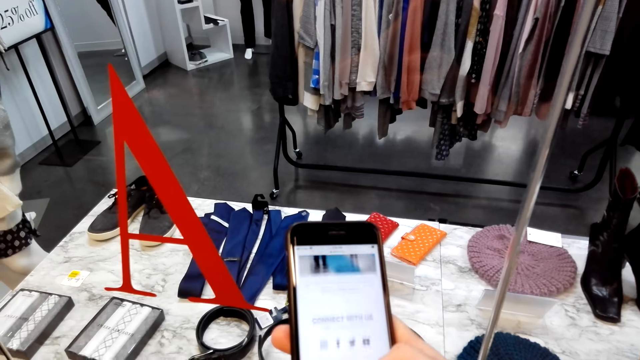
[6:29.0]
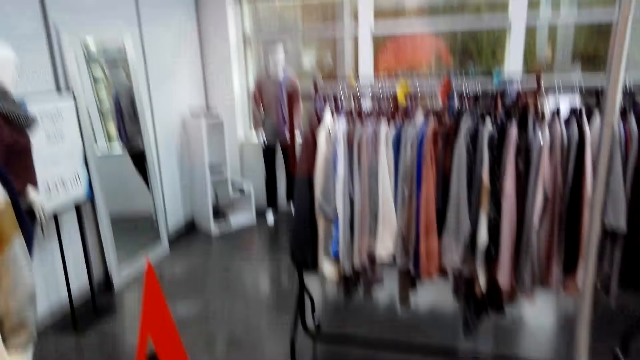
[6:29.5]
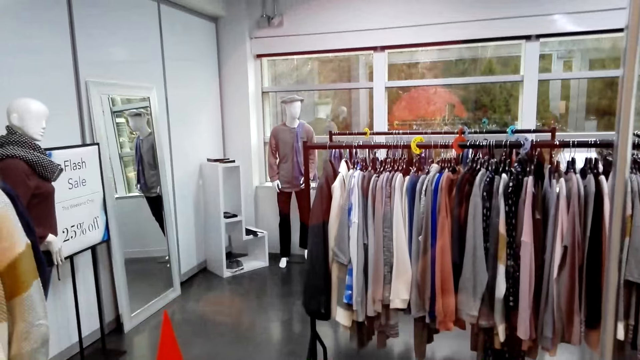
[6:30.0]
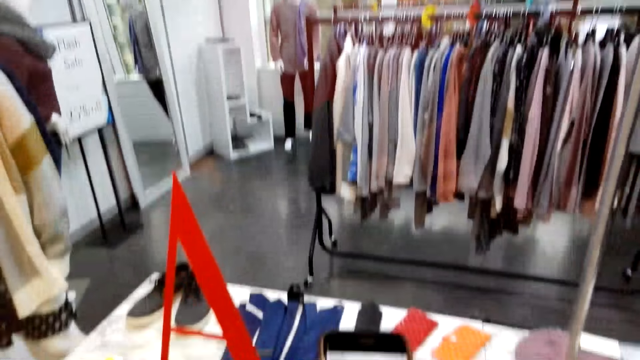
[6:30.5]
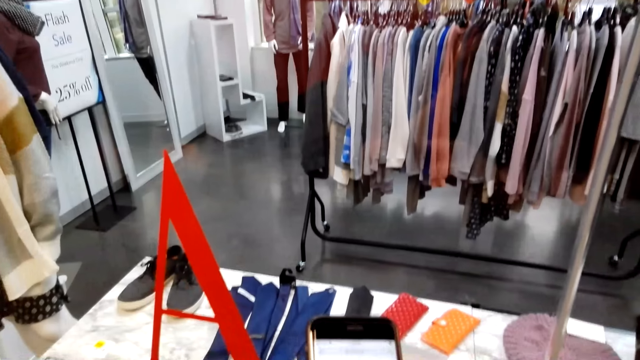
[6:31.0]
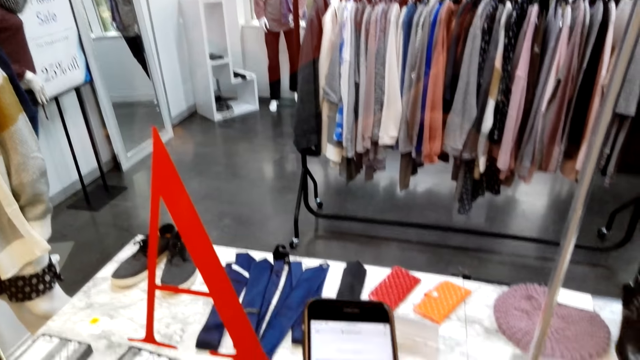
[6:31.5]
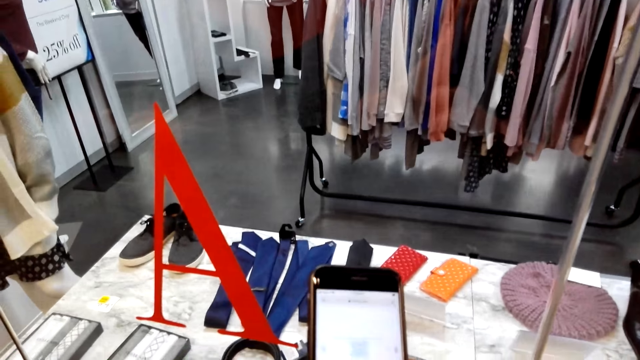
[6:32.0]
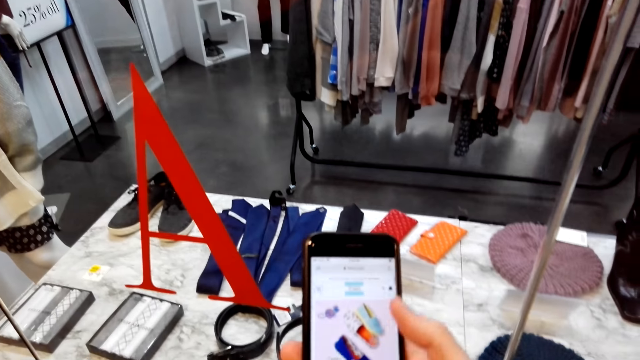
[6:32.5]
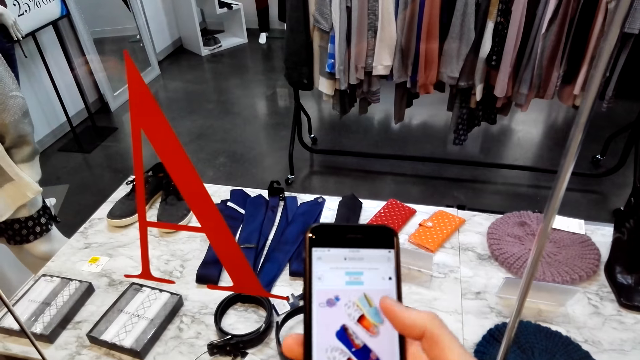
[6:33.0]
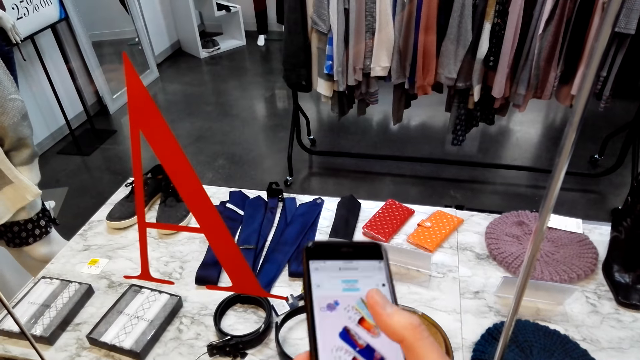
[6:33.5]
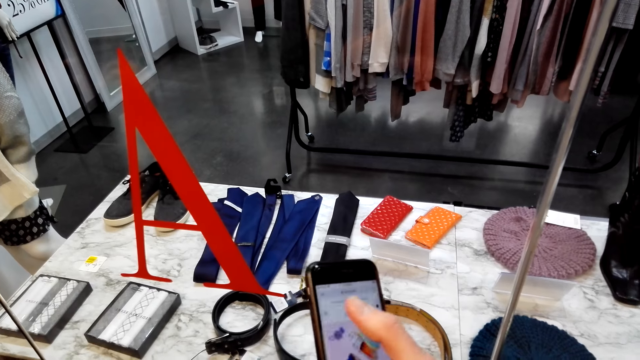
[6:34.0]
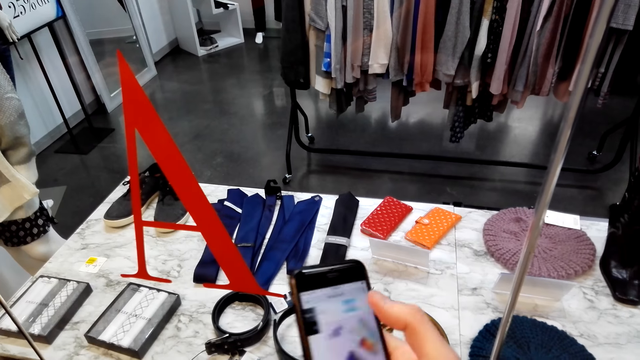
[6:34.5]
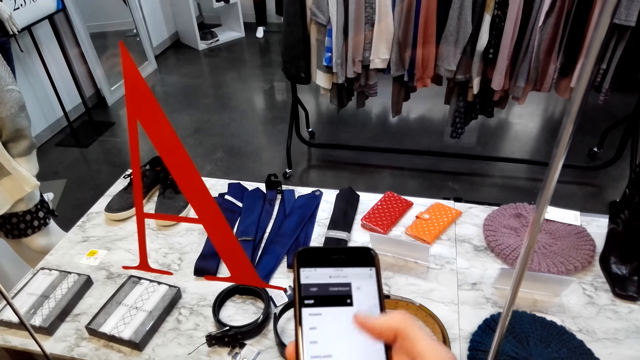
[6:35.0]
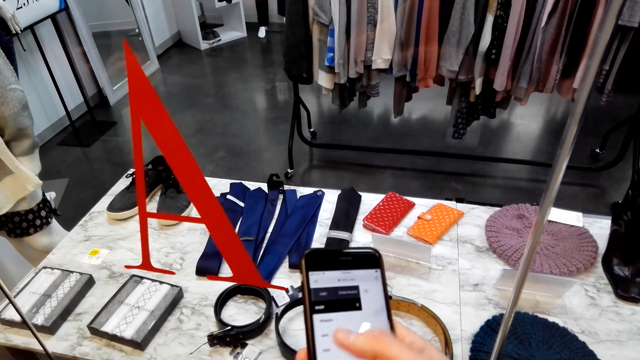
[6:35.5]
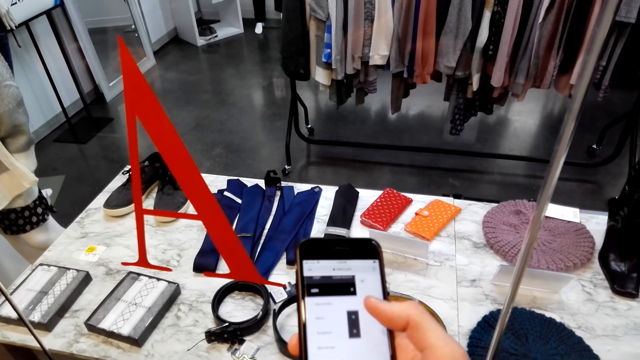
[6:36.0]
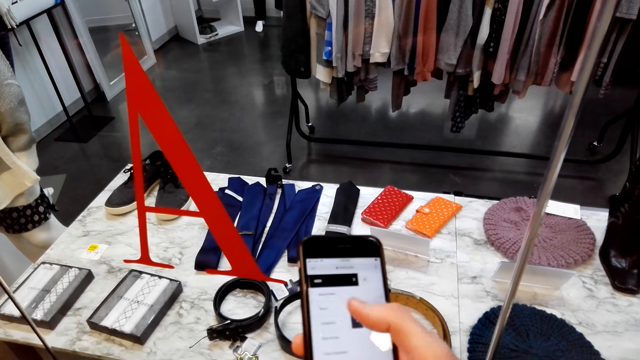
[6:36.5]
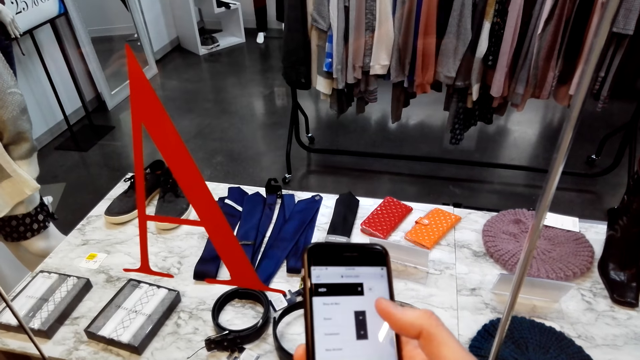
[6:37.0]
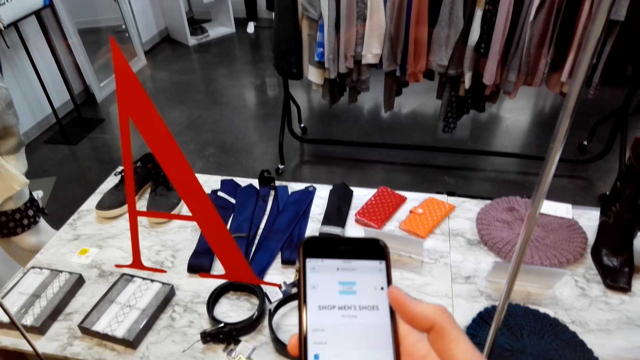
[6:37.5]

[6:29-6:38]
A woman converses with the camera wearer. The camera wearer converses with the woman. They operate the phone.

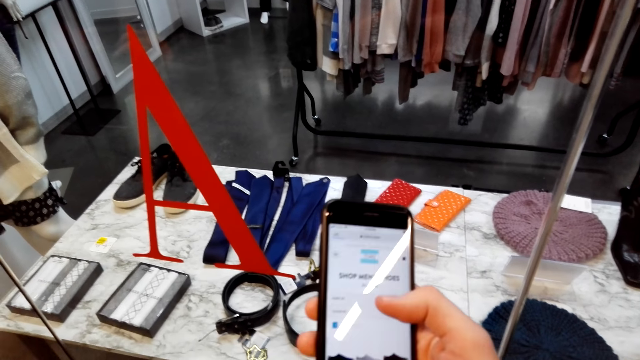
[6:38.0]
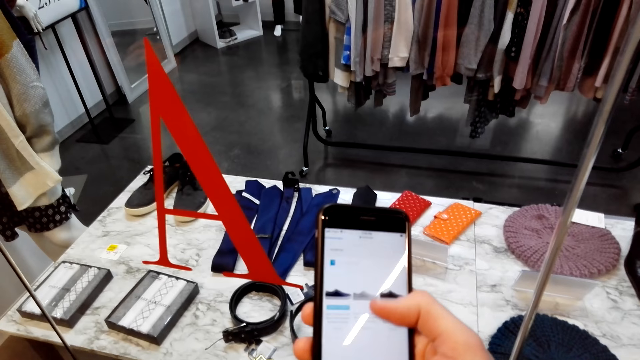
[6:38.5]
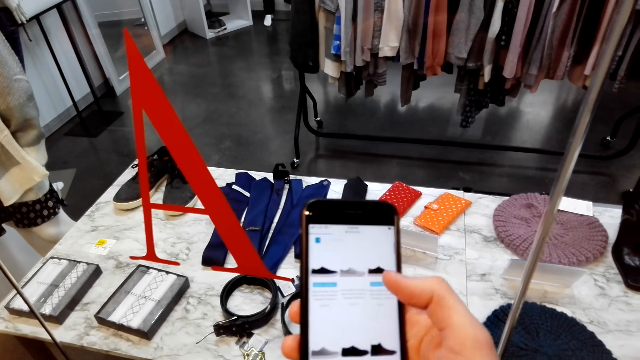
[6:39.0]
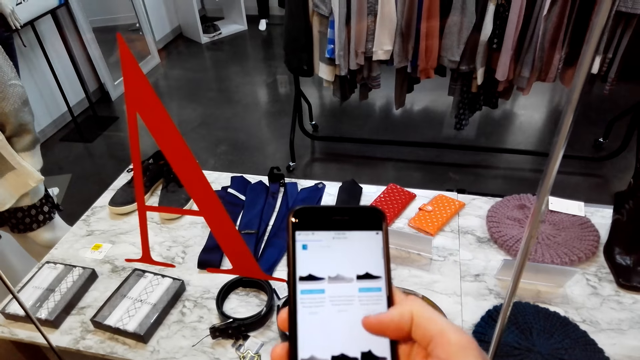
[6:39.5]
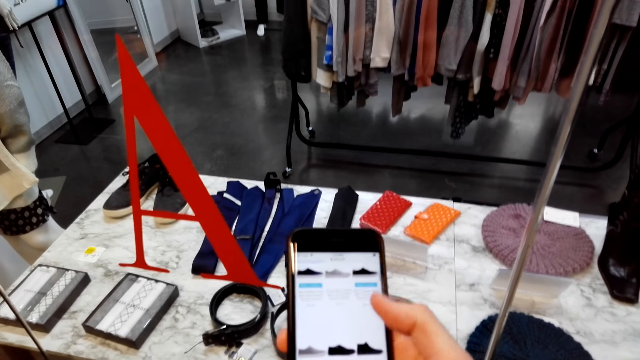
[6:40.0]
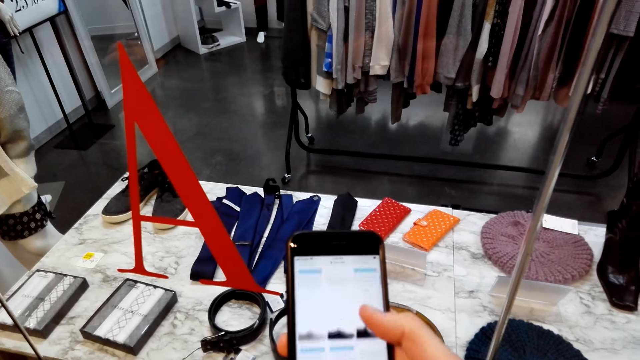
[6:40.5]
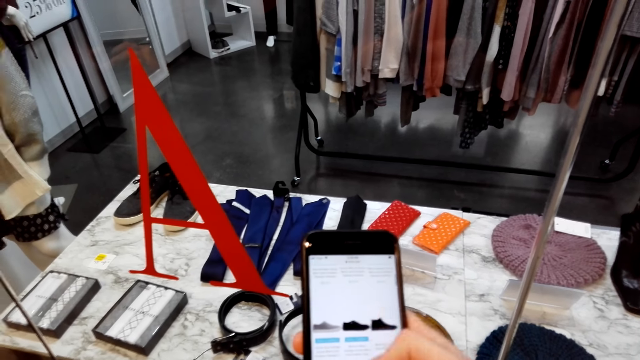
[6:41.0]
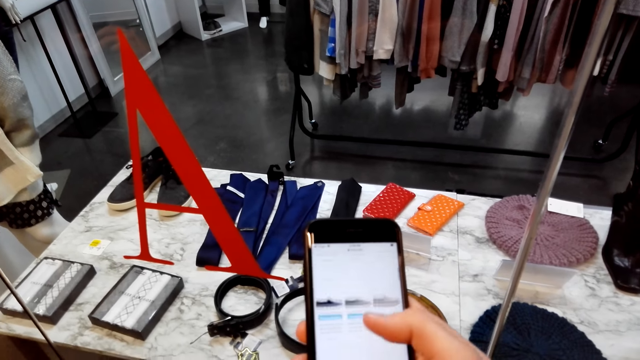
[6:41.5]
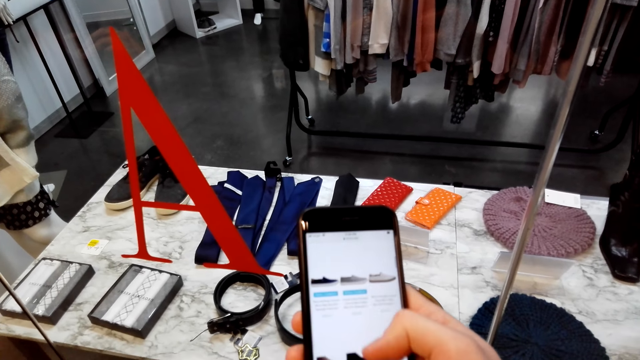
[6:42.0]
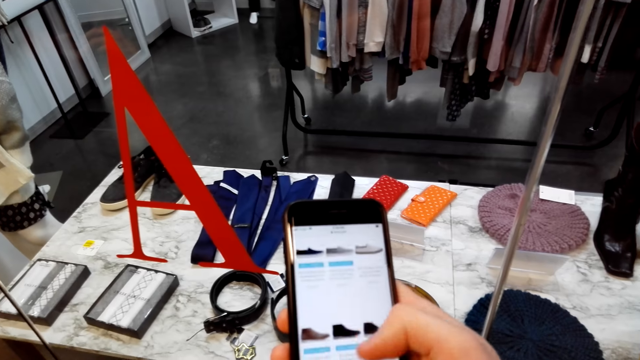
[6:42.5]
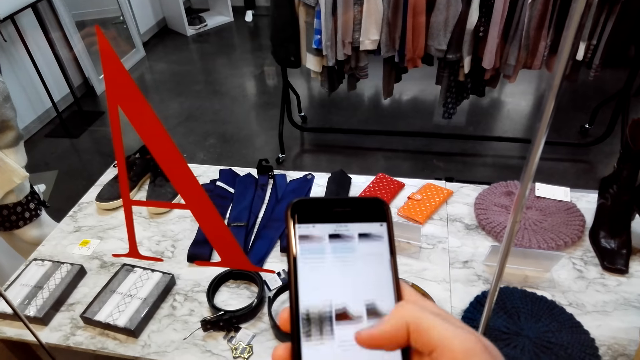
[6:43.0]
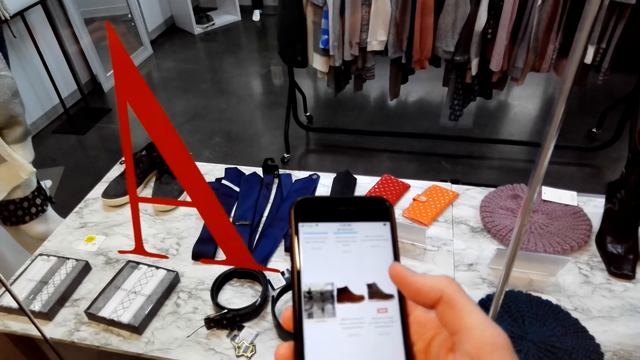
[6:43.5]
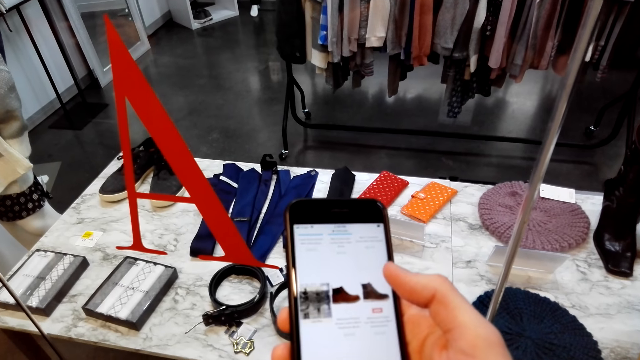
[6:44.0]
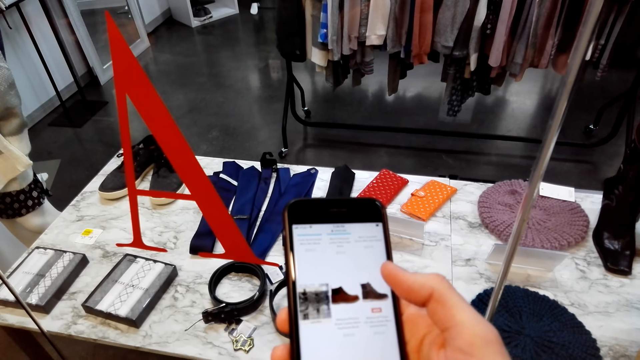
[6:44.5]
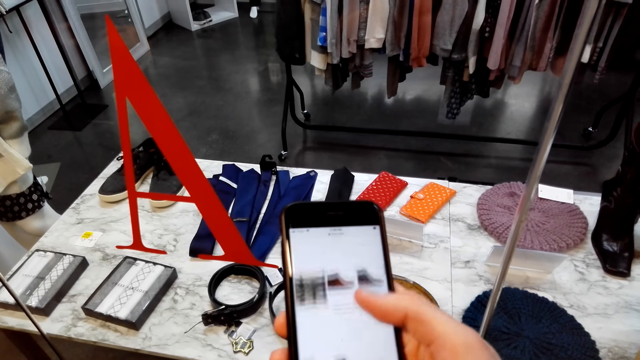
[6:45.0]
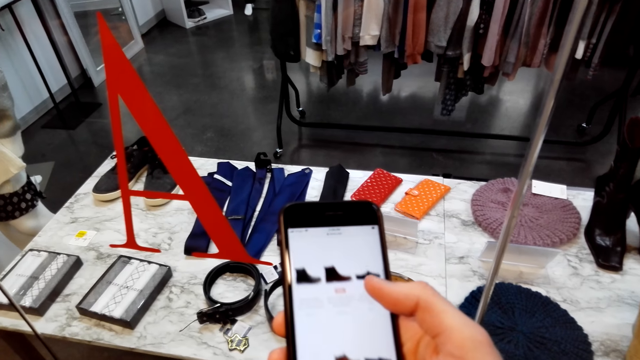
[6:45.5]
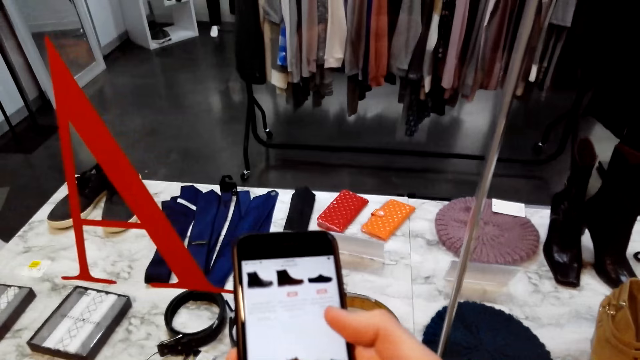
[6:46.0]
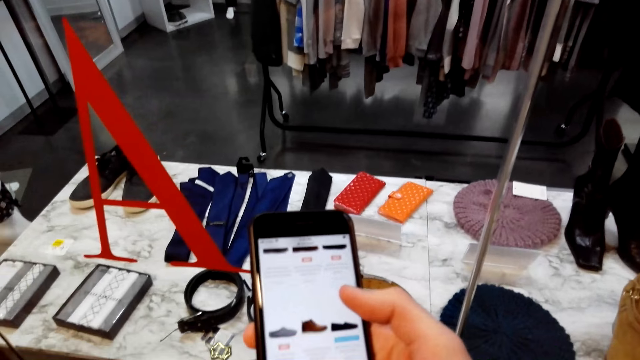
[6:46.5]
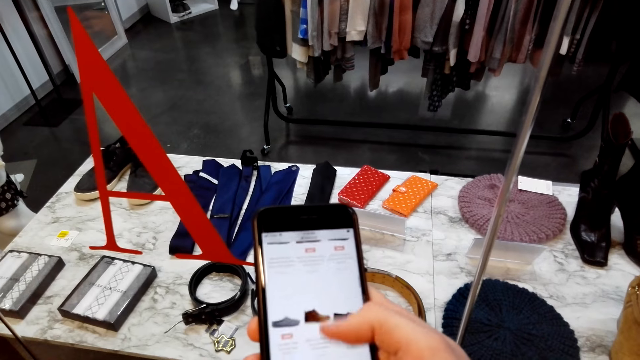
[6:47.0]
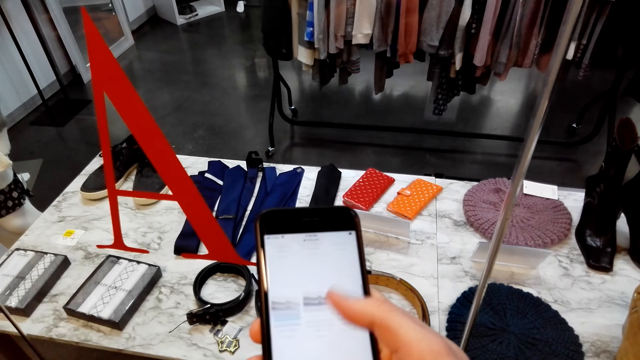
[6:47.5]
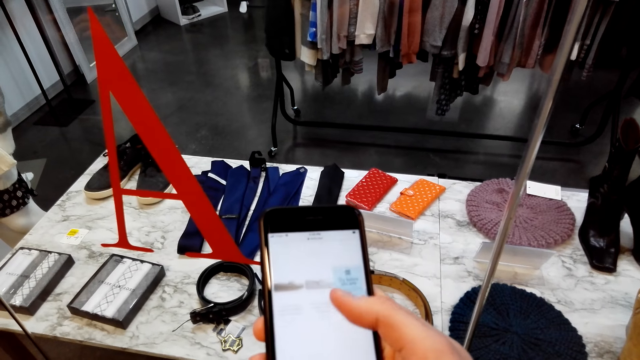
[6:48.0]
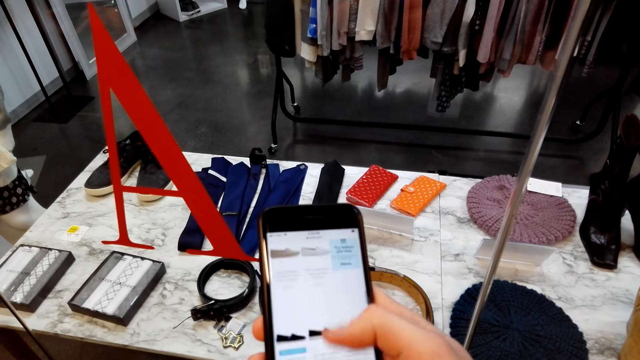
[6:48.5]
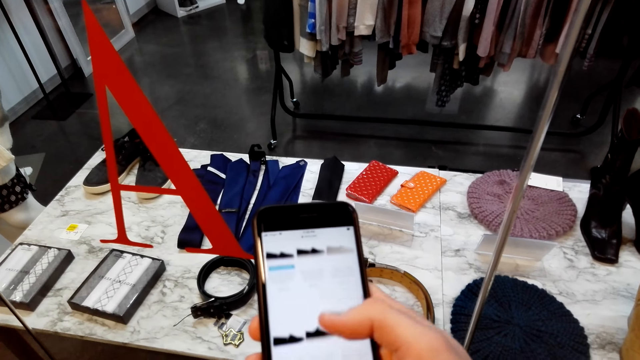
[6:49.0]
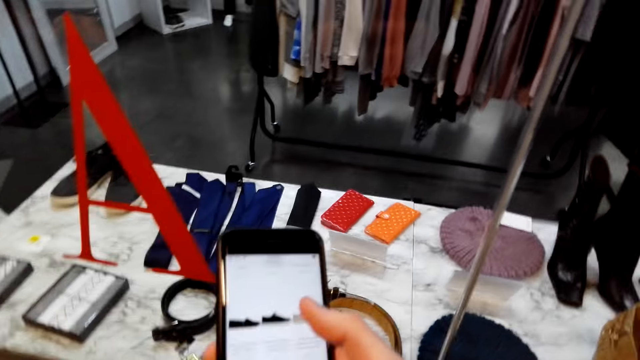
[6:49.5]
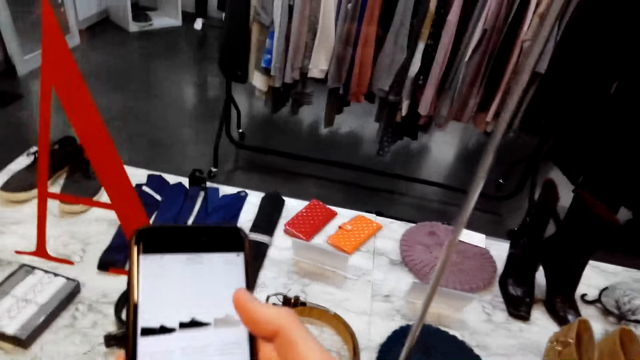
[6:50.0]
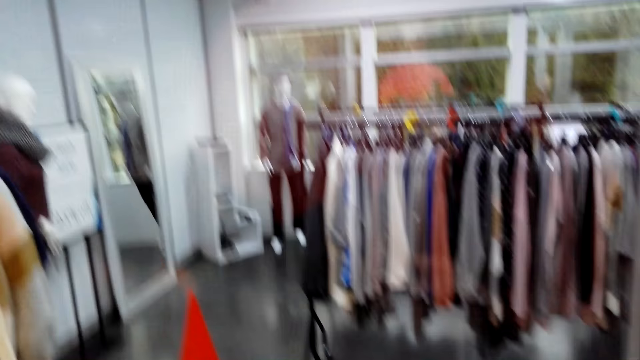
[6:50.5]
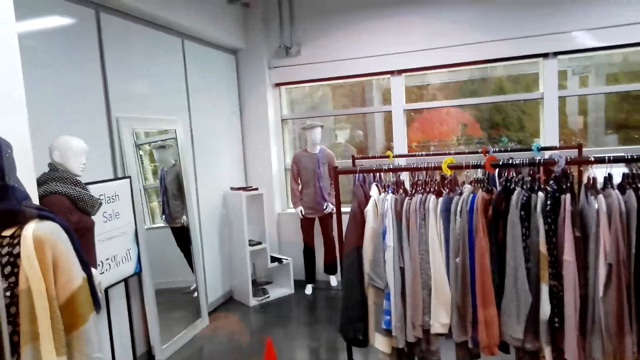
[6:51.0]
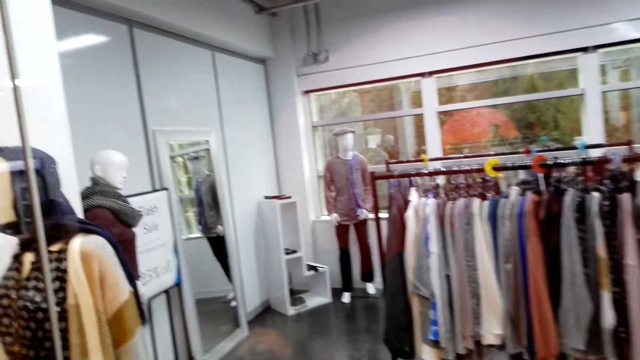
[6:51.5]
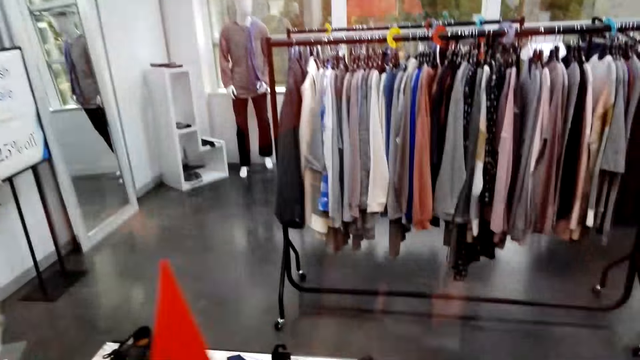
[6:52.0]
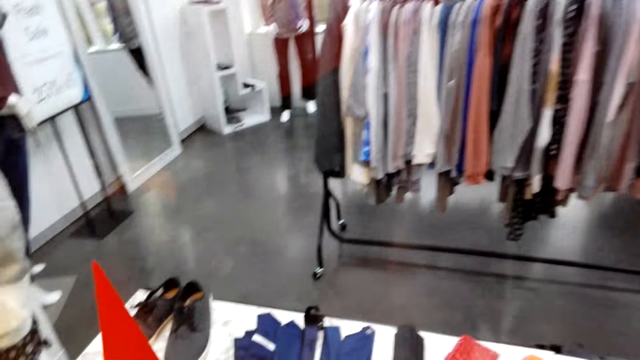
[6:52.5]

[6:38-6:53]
The camera wearer converses with a woman. They operate the phone. They converse with the woman.
